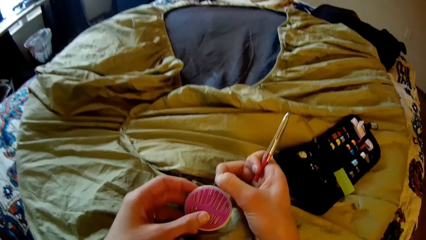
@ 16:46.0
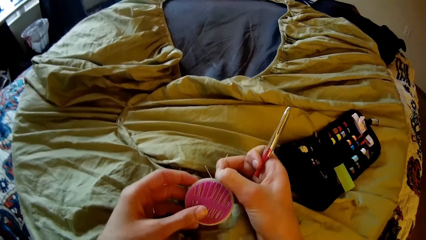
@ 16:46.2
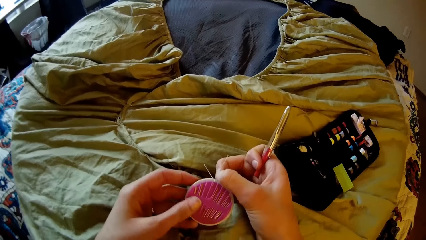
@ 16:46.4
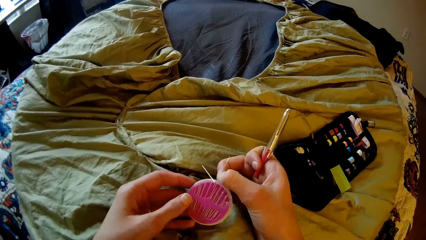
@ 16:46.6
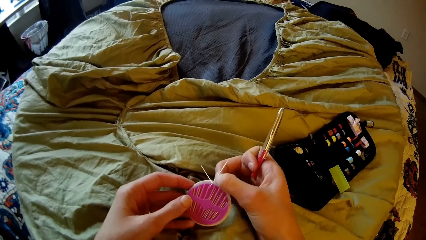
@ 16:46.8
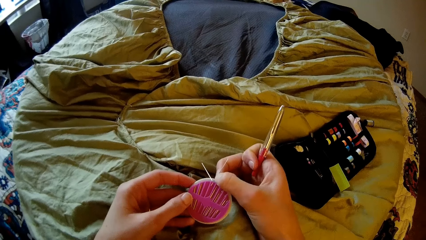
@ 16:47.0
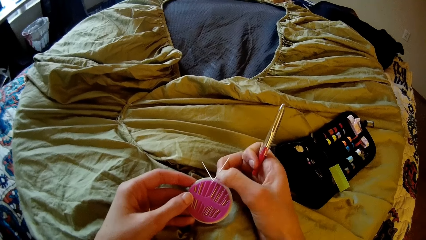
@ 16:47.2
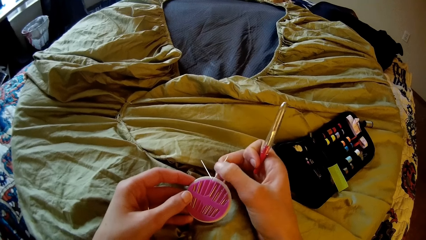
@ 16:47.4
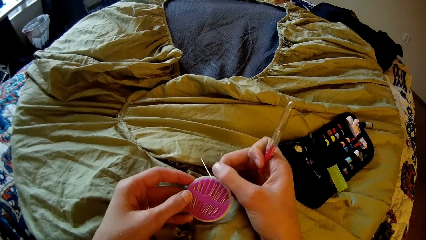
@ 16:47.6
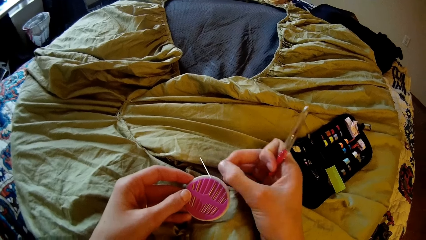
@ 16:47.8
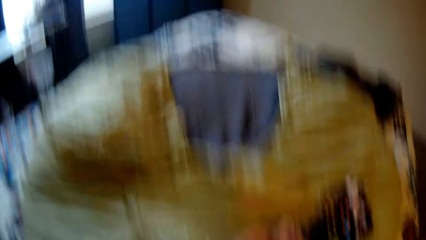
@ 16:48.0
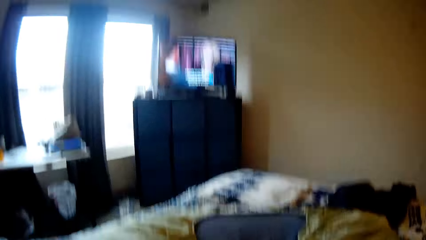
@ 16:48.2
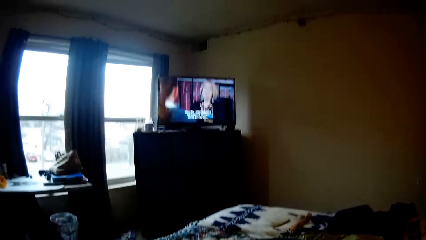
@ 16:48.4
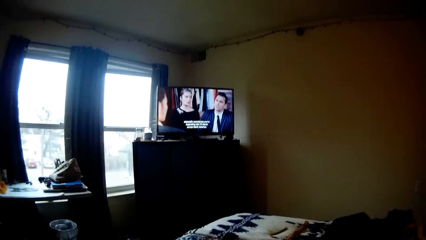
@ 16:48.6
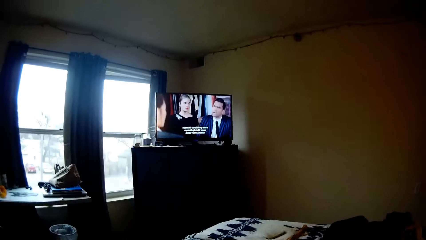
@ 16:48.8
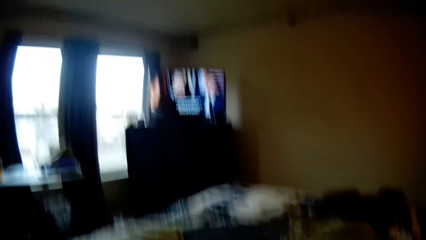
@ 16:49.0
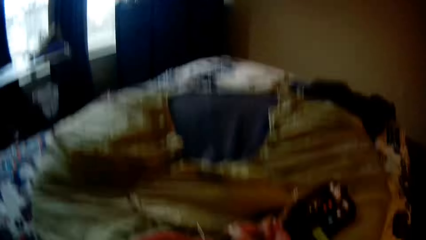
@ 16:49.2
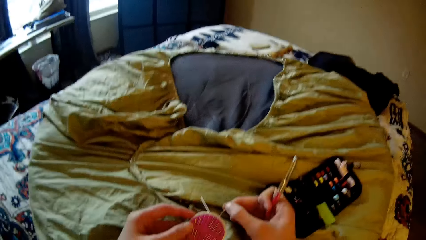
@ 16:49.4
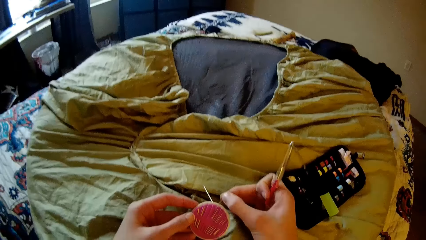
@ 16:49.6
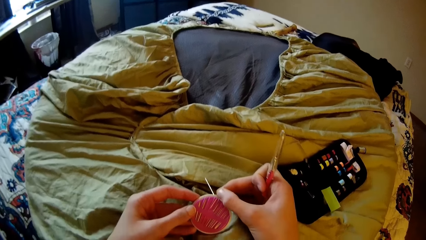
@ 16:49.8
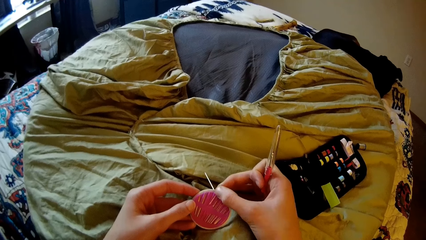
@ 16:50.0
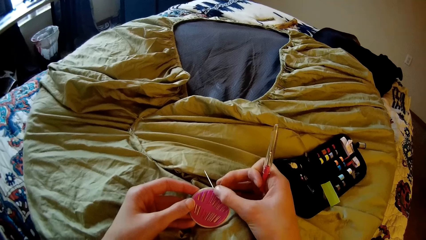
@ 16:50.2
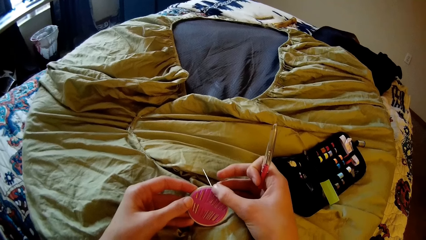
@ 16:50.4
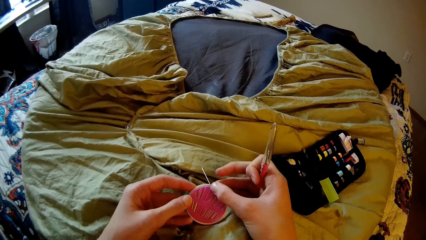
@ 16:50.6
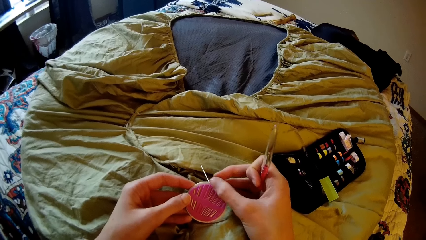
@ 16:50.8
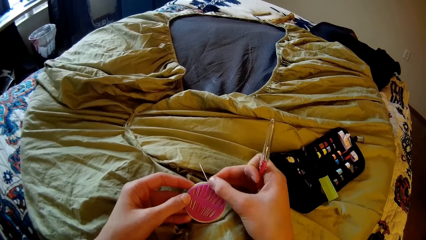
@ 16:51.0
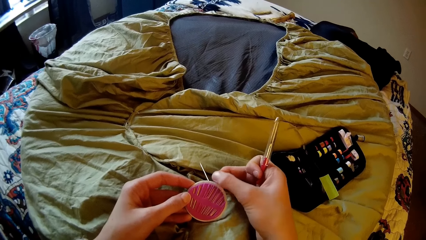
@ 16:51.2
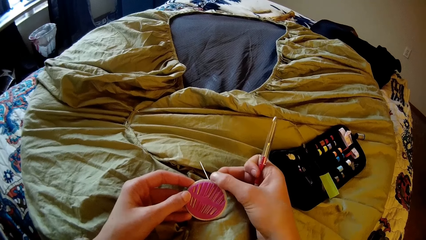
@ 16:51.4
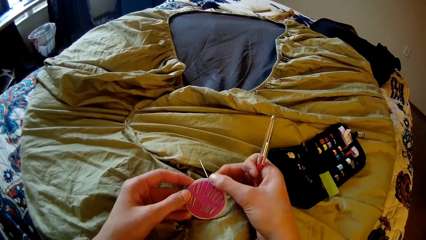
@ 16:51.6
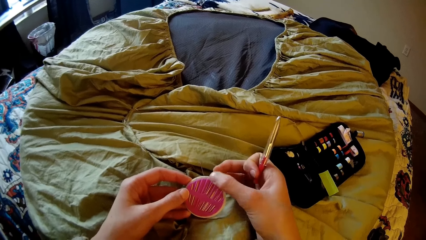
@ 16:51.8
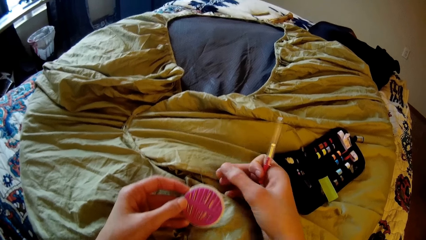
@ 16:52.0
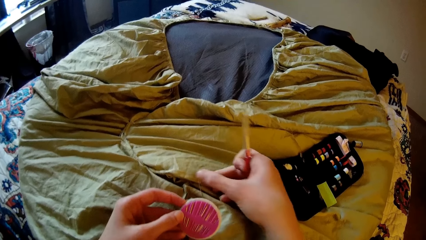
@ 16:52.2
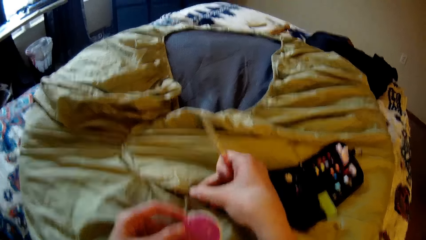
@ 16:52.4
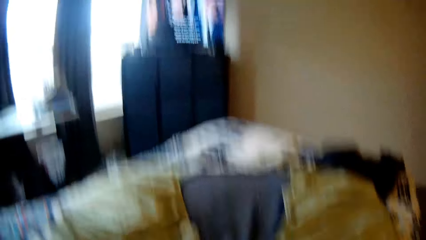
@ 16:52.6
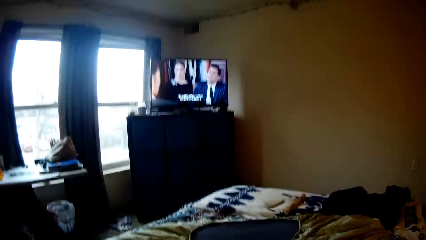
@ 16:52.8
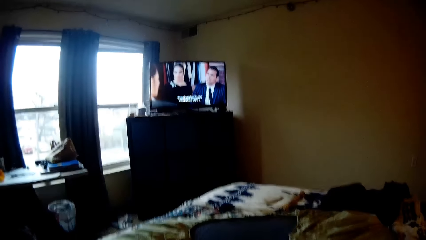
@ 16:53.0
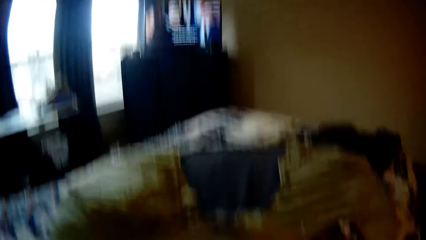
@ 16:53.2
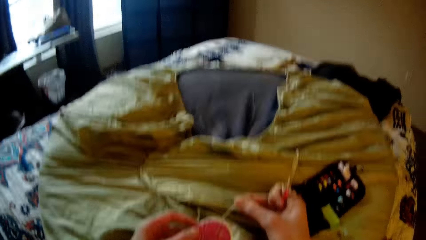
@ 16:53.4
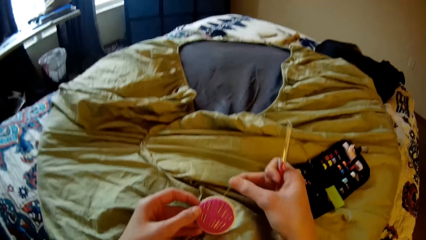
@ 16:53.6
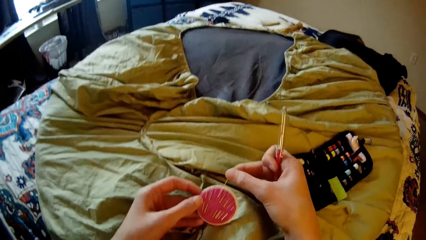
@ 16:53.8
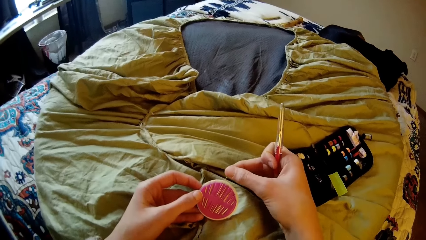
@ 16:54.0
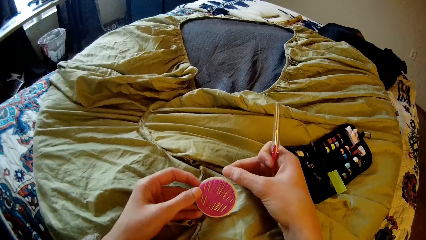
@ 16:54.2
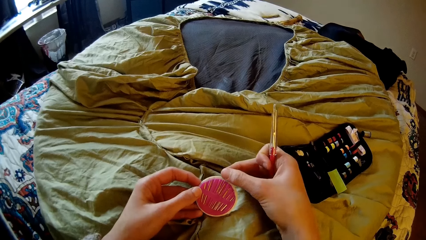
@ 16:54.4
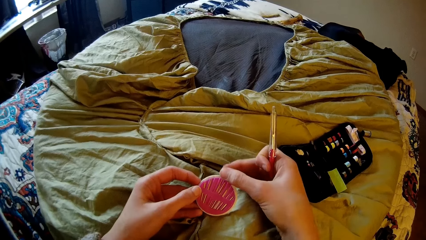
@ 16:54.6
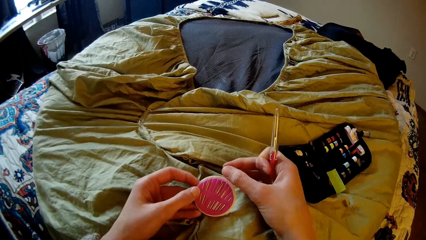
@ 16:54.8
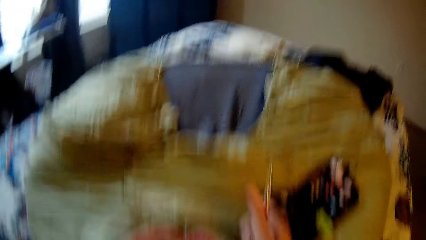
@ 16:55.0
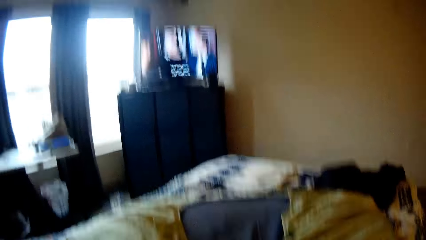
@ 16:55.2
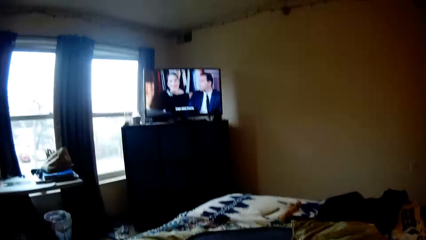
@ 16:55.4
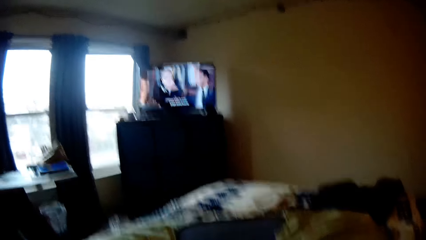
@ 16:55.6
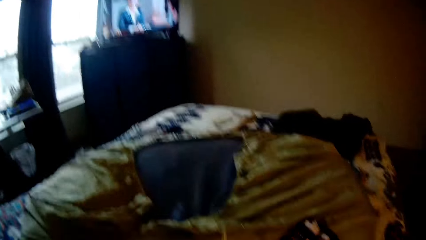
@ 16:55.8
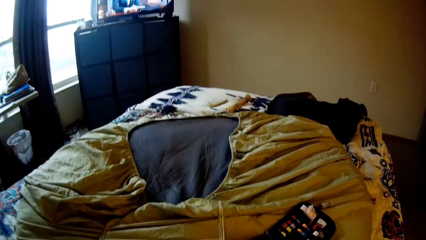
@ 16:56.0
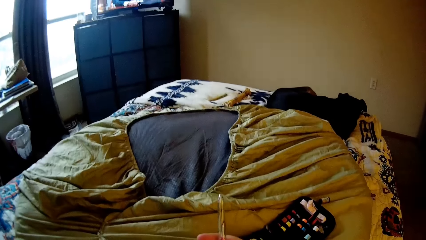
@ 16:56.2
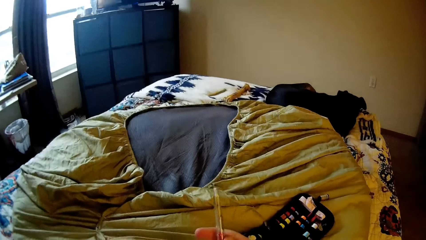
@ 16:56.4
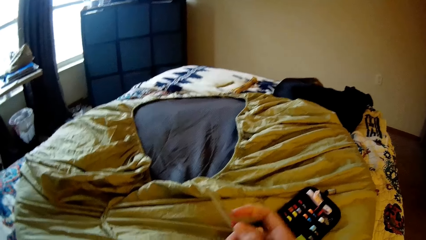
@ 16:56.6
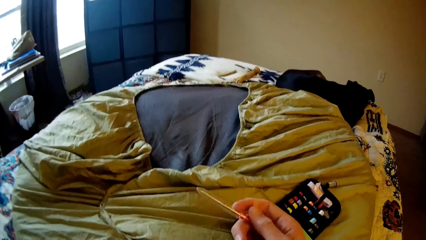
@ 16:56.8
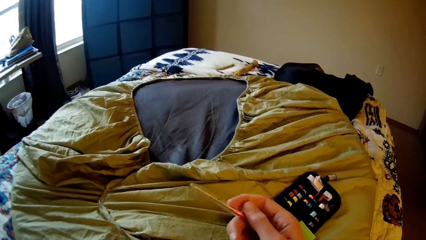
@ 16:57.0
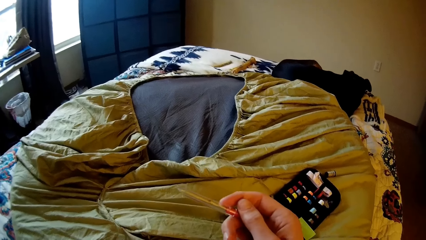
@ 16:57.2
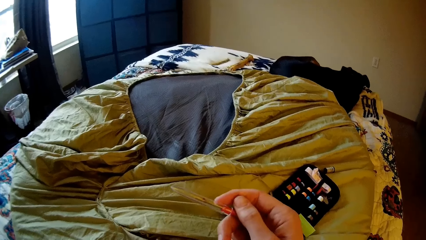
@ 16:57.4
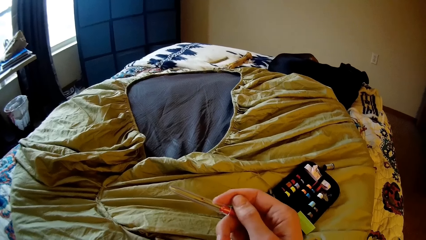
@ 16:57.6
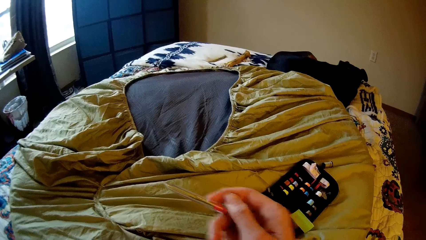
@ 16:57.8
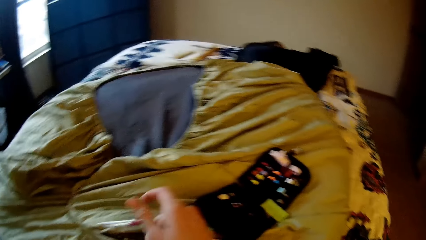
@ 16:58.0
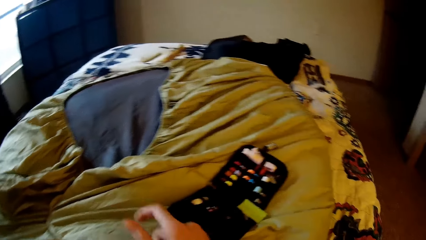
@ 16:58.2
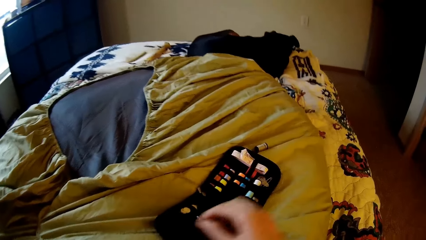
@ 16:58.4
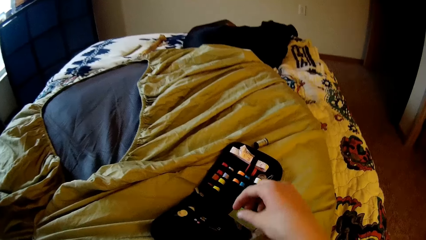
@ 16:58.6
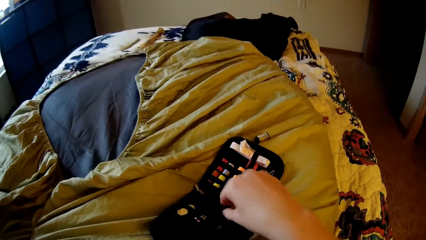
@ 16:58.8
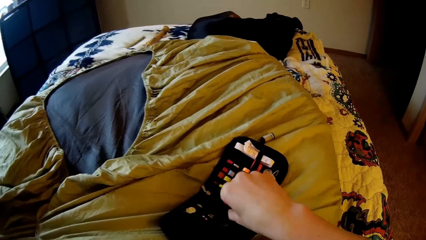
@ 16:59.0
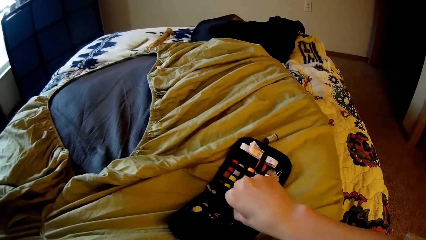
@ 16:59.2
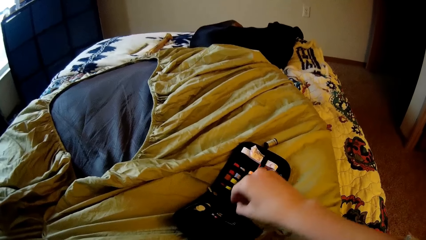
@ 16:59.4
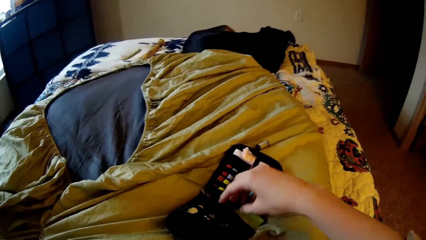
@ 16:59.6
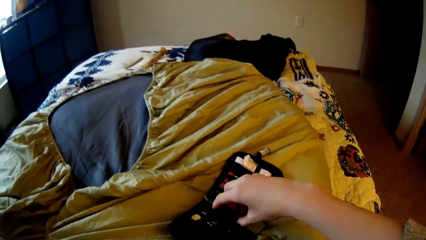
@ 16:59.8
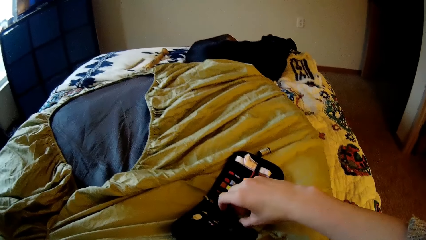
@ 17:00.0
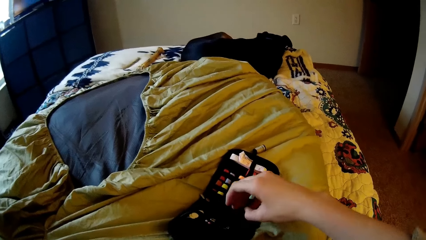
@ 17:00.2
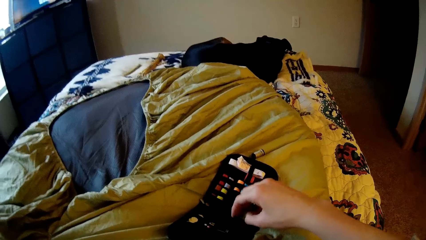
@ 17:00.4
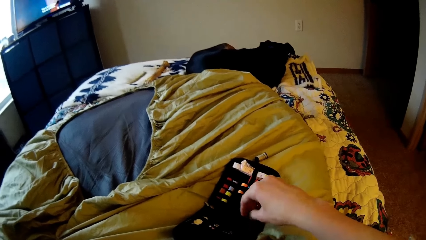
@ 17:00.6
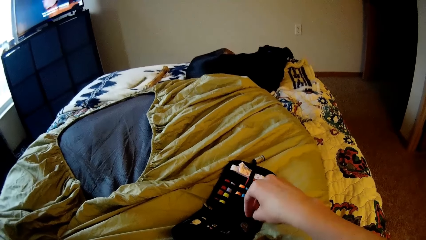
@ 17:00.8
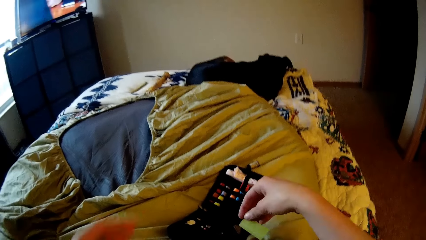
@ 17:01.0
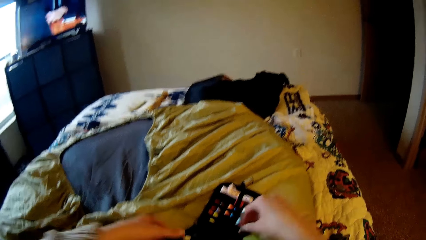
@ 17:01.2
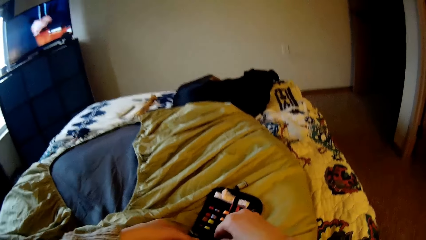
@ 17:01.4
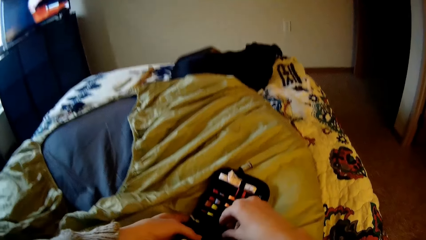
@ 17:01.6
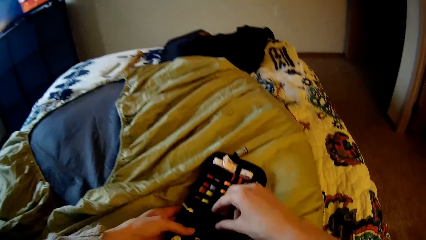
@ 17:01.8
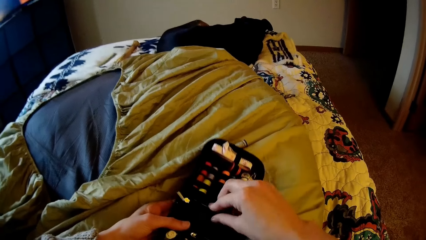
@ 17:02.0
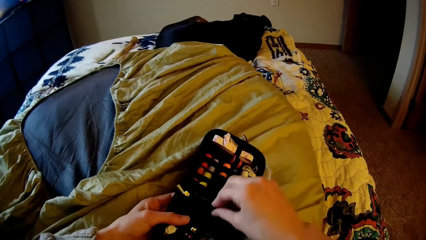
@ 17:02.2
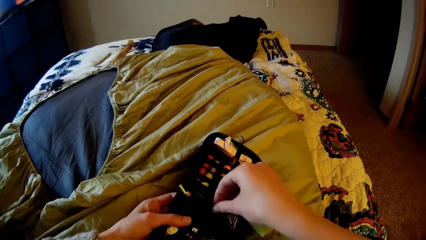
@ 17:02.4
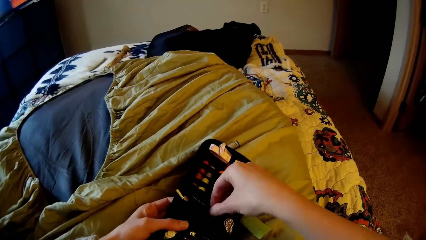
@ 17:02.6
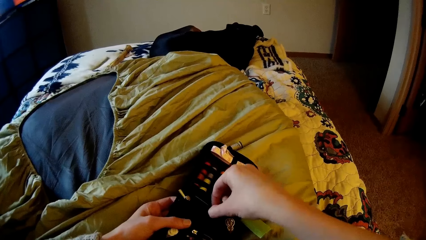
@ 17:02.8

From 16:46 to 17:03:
The camera wearer fixes a pin or needle in a pin holder. They watch television. They fix a pin in the pin holder. They watch television. They place a pin in the pin holder. They watch television. They attempt to place a sewing tool in the pin holder. They take another needle from the bag. They attempt to pick a pin from the pin holder.
